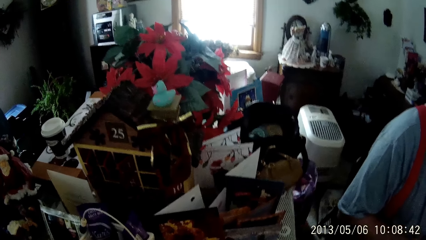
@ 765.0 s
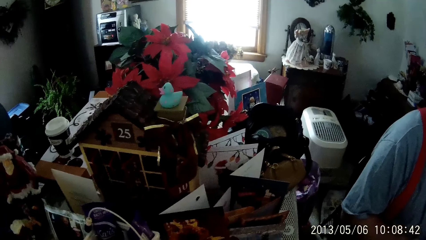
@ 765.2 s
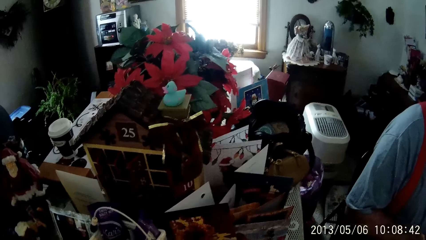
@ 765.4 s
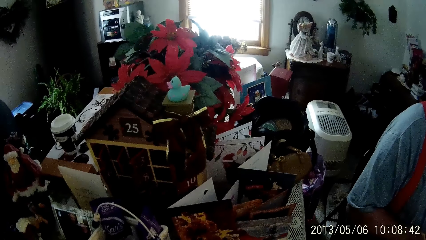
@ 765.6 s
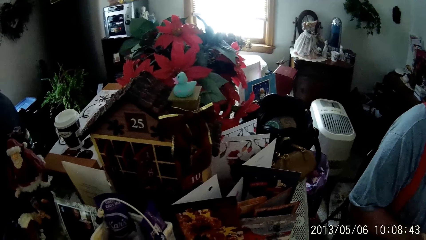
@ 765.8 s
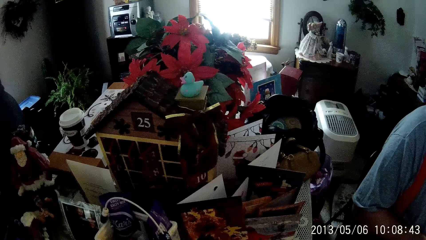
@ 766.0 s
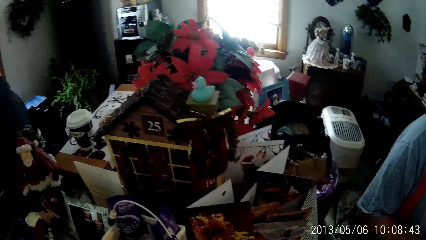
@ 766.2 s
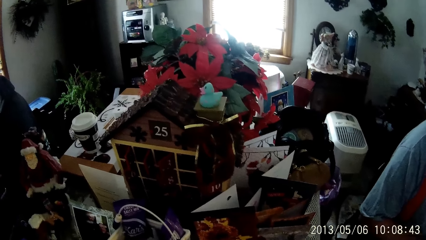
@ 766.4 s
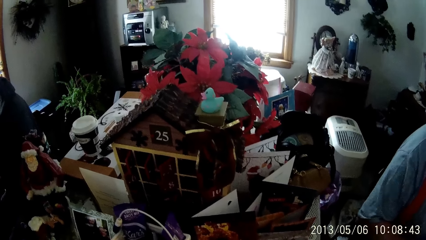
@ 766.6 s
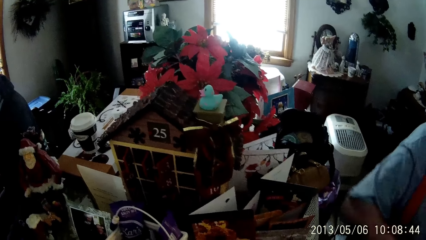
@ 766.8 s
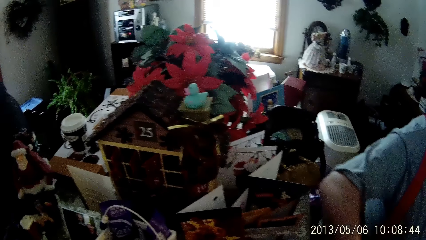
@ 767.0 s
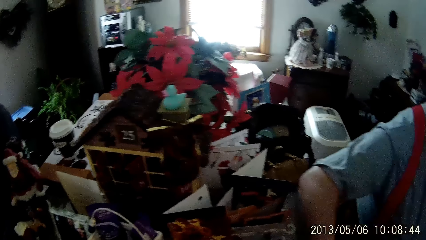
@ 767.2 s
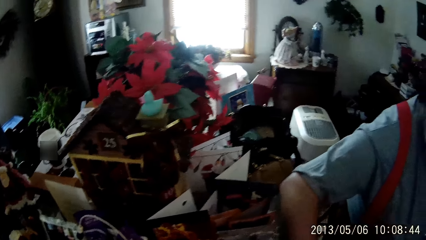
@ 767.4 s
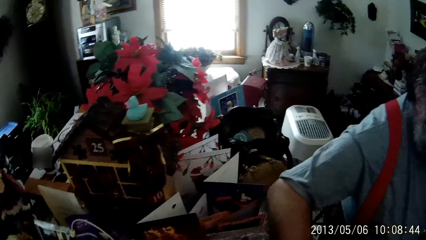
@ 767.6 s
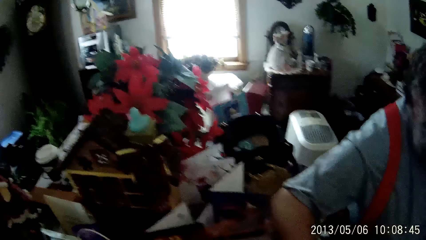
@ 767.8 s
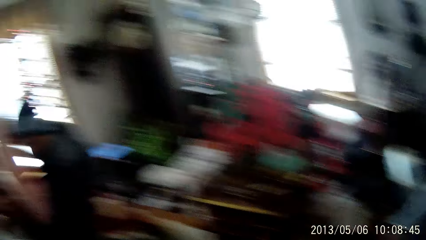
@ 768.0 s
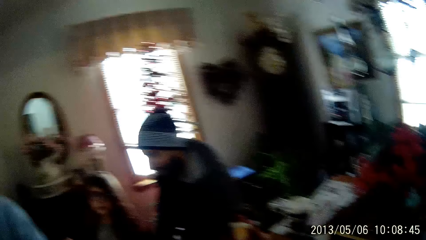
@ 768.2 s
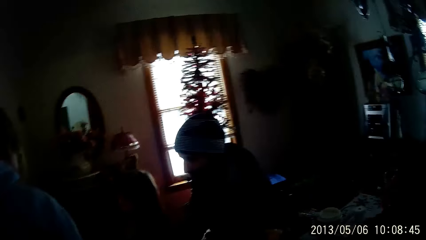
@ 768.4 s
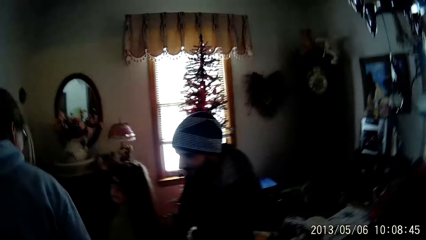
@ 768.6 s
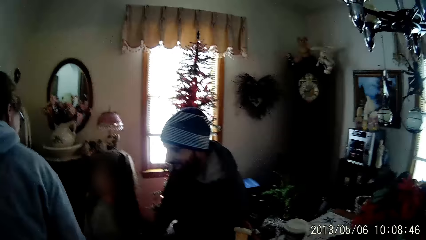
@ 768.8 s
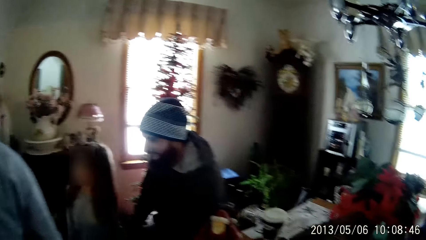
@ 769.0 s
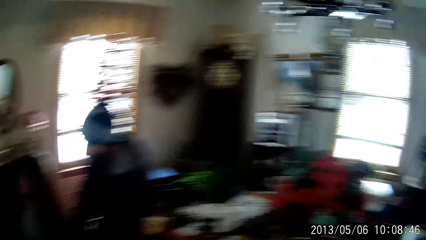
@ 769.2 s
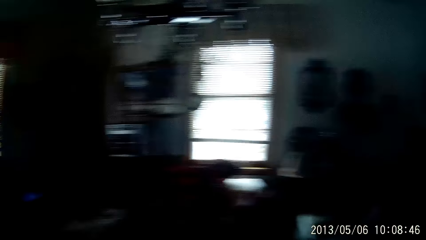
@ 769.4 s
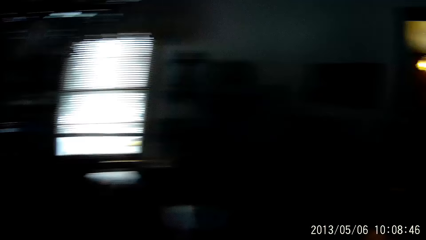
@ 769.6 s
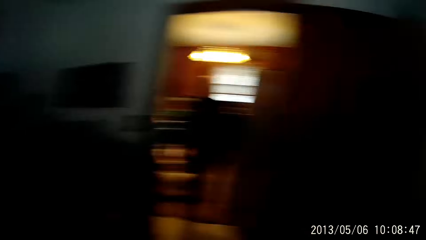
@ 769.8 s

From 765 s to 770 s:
A man rests his right arm on the table.

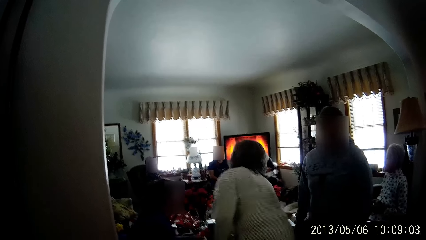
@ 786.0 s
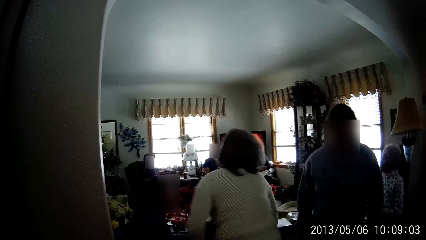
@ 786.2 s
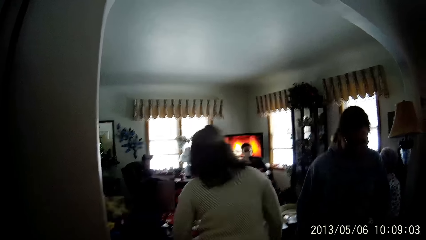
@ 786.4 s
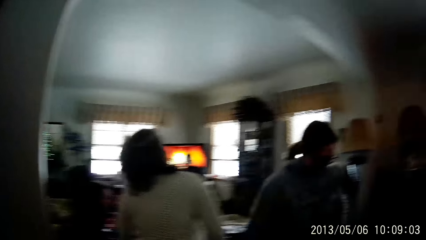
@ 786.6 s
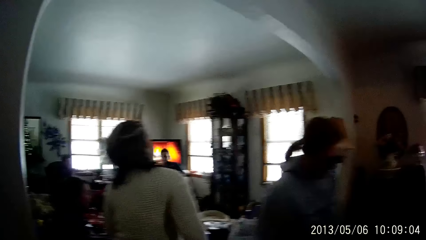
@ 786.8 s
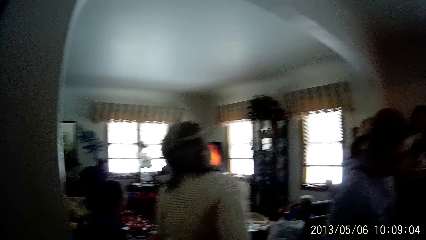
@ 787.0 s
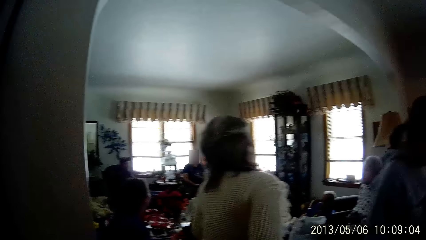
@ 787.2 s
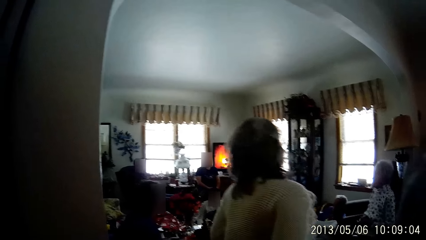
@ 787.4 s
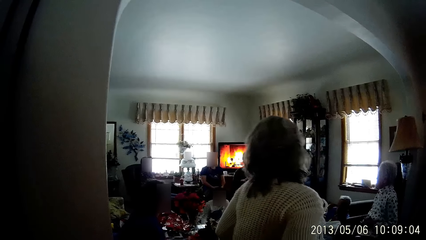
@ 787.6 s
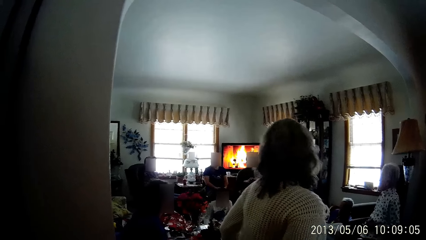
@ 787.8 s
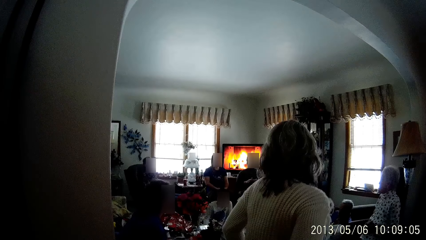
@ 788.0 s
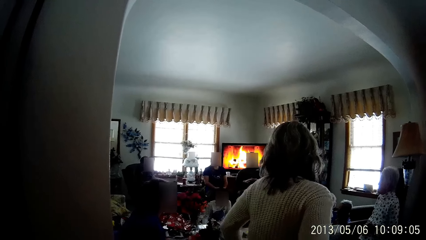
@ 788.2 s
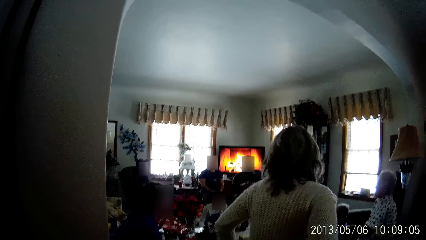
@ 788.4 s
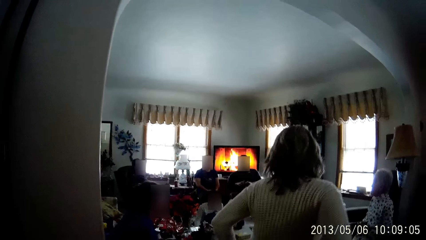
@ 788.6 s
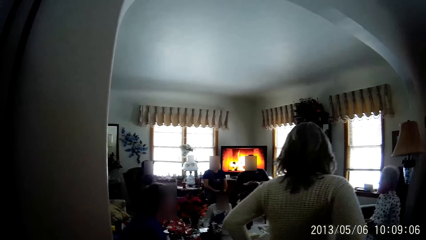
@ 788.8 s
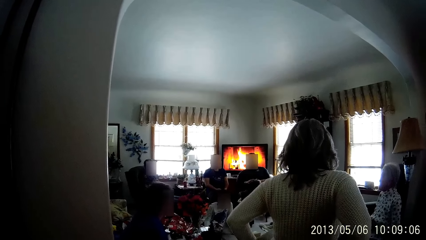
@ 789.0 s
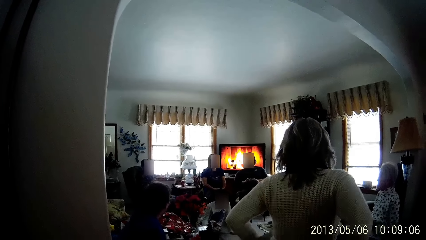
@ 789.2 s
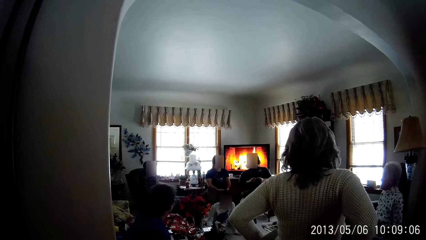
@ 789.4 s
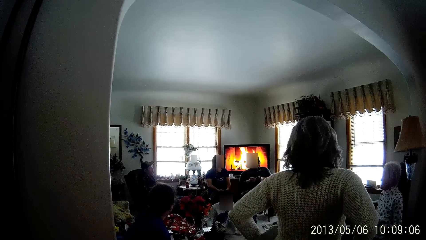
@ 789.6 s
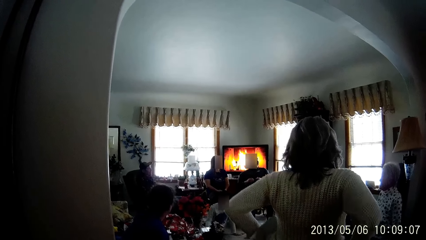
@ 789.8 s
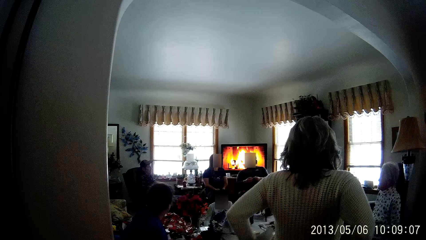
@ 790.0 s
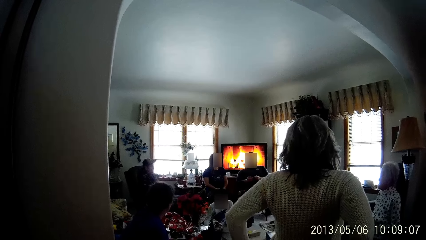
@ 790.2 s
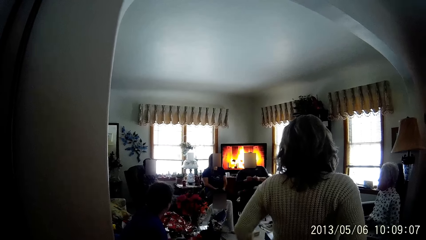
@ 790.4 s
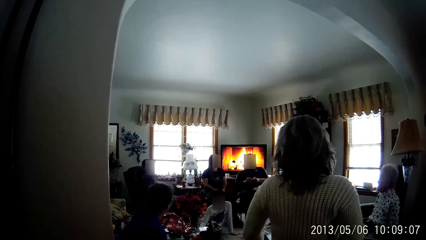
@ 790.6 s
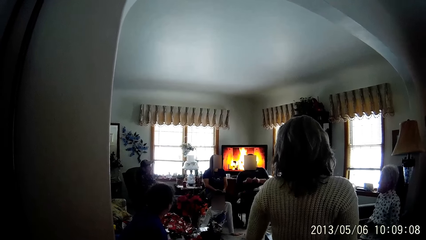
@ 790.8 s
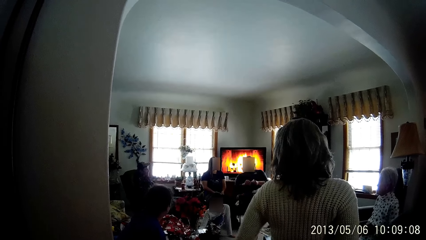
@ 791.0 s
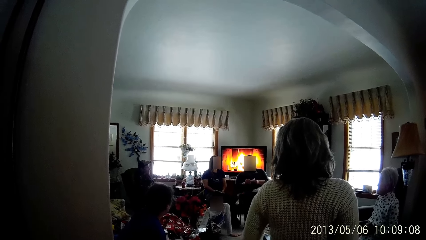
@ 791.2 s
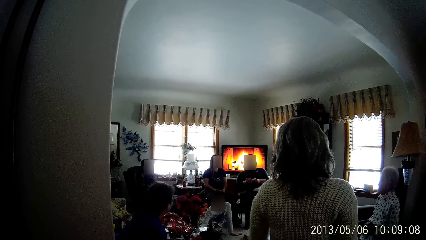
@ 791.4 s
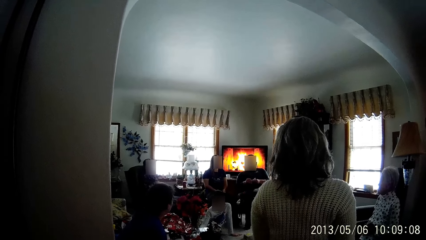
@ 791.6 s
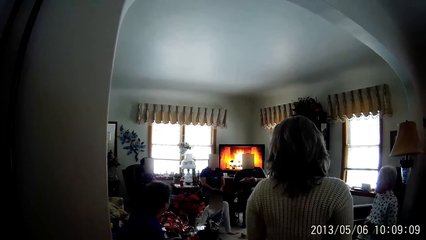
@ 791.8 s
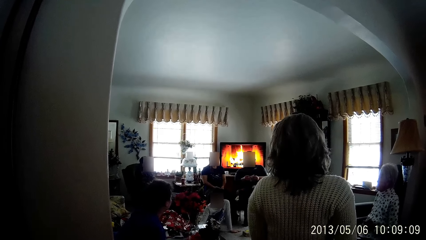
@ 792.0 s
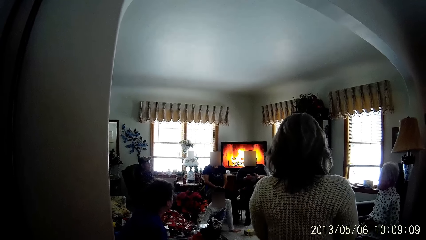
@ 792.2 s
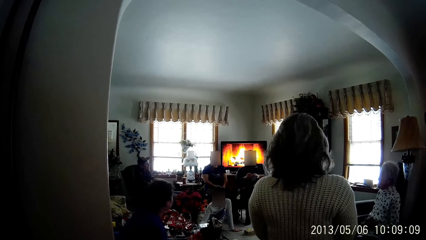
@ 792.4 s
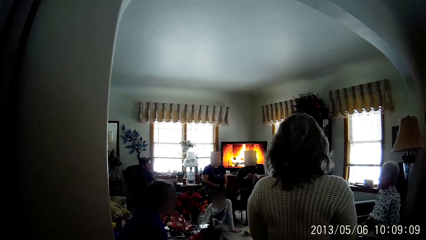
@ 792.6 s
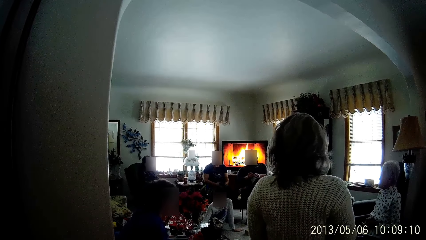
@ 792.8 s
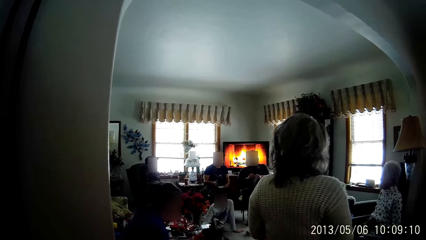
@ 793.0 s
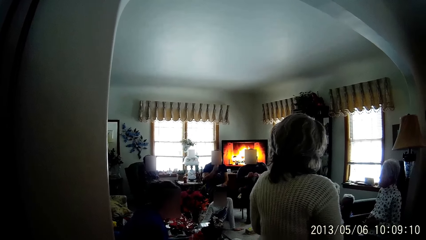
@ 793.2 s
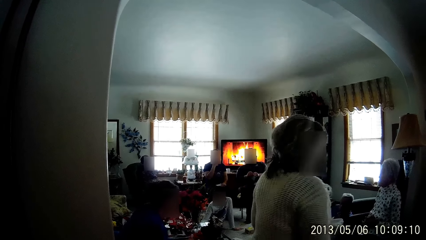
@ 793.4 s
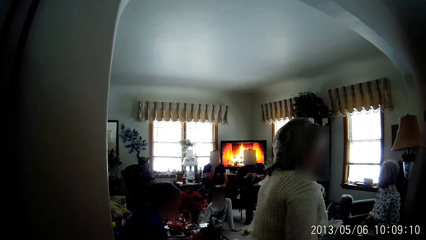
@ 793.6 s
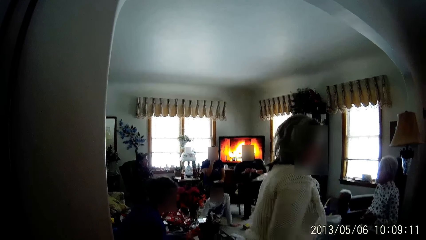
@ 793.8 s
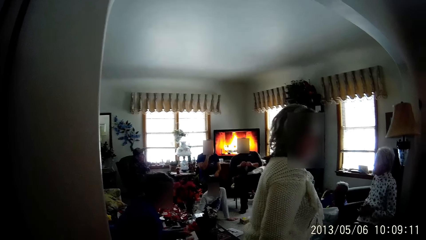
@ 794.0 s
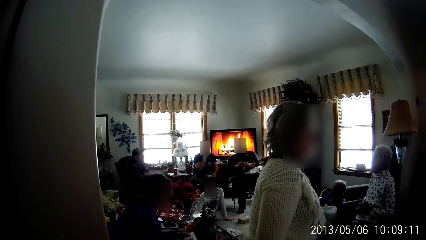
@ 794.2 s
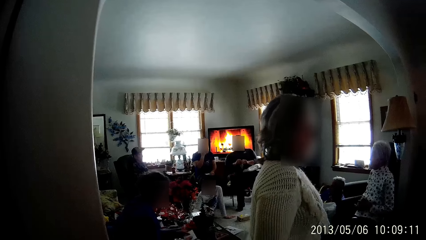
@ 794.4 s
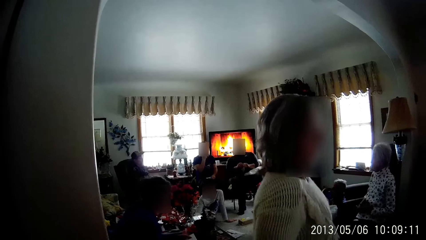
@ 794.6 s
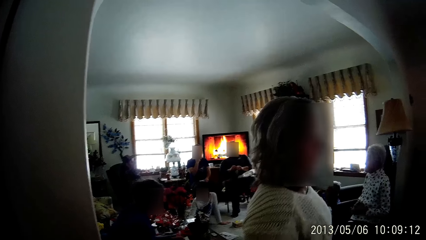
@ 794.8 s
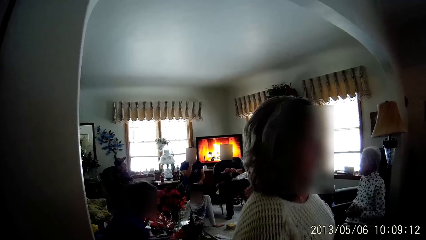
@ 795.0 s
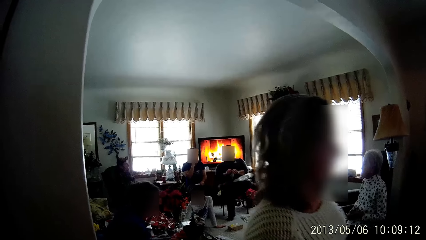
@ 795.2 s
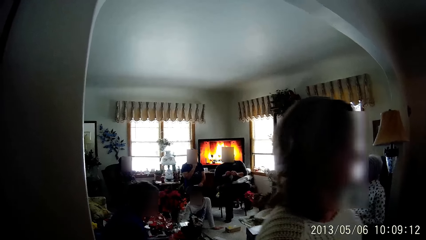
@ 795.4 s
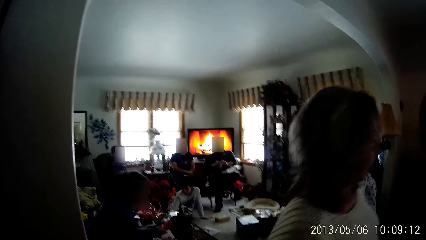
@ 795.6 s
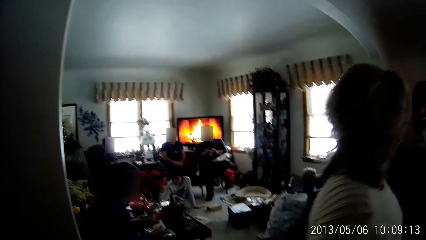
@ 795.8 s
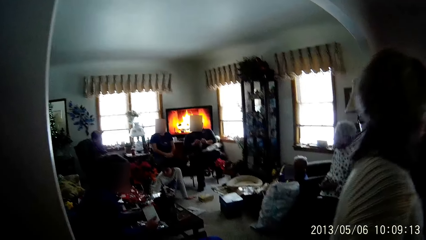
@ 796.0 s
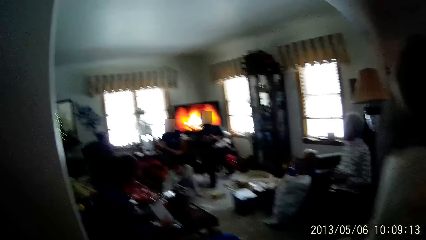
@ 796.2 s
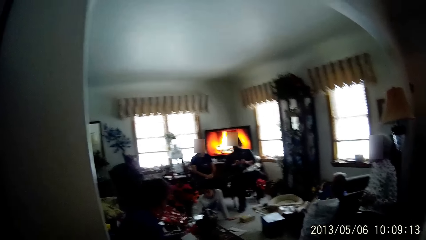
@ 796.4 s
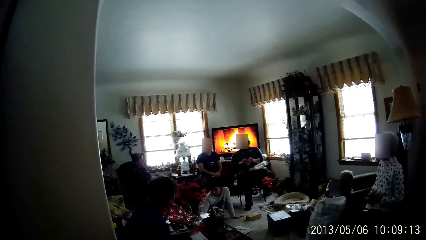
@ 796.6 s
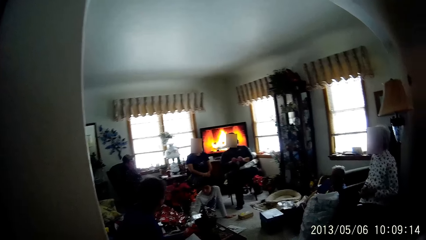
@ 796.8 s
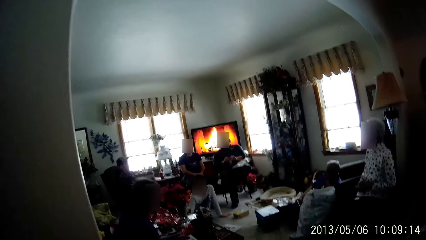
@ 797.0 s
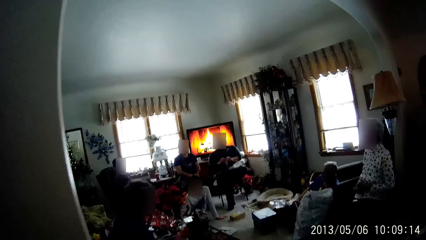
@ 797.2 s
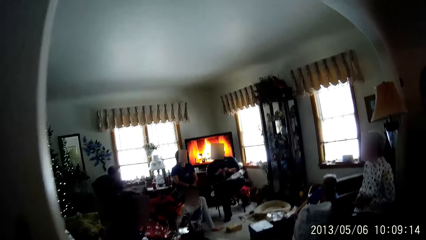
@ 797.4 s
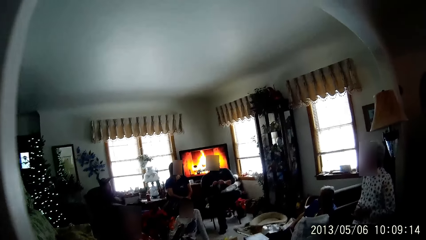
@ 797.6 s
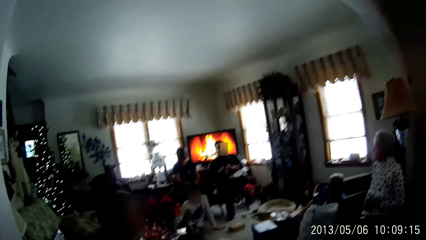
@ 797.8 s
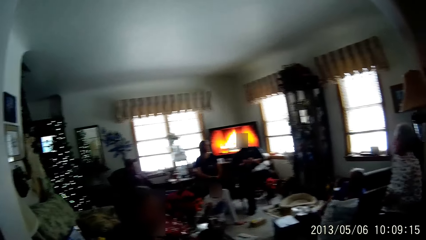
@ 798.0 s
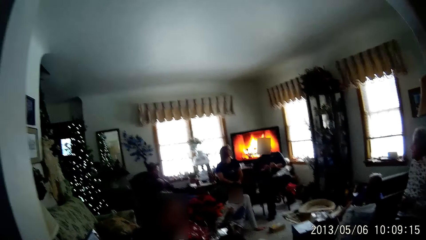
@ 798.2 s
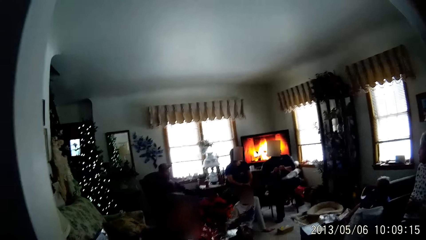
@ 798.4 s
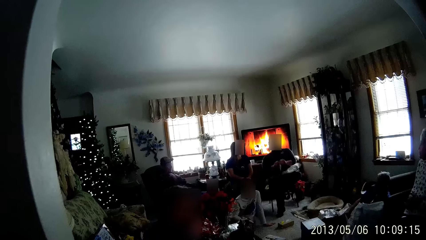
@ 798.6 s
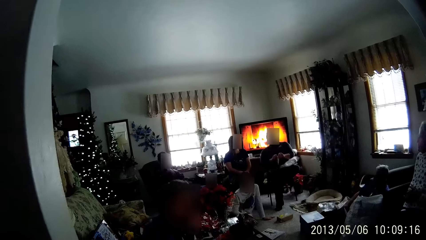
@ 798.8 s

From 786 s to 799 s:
The woman adjusts her clothes with both hands. The man wipes his face with his right hand. The first woman walks past the camera wearer across the living room. Another woman waves the white envelope in her right hand. A third woman raises a phone in her right hand.
